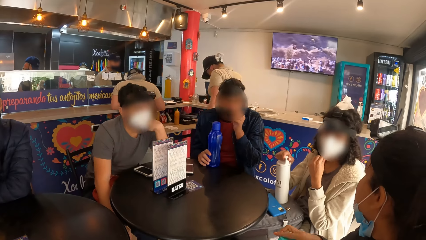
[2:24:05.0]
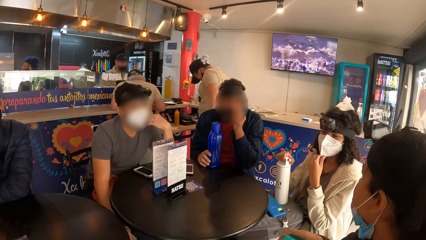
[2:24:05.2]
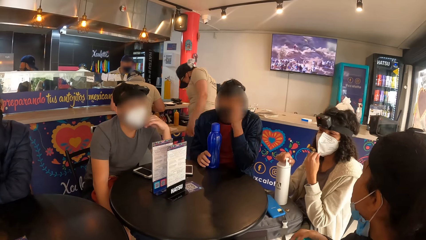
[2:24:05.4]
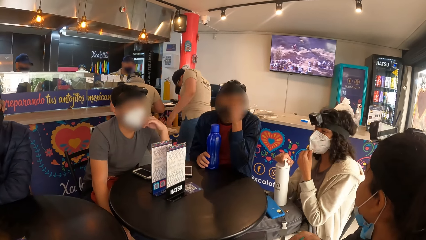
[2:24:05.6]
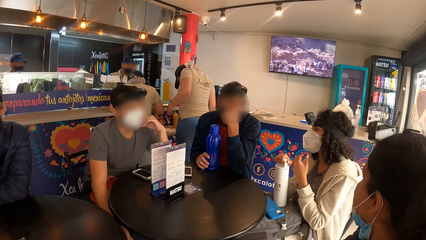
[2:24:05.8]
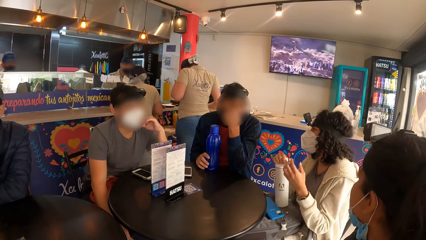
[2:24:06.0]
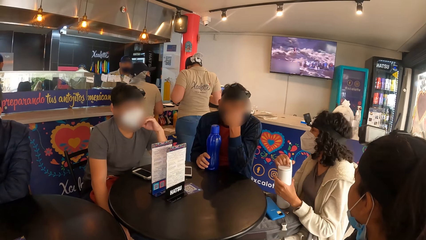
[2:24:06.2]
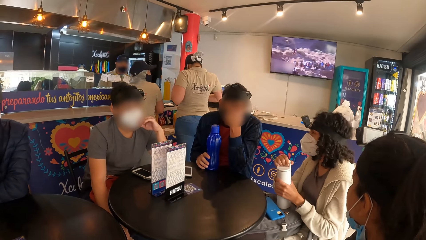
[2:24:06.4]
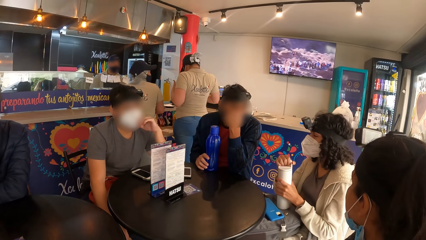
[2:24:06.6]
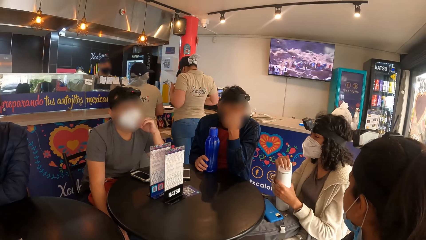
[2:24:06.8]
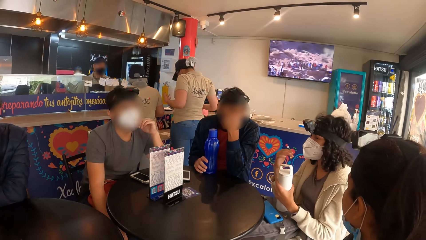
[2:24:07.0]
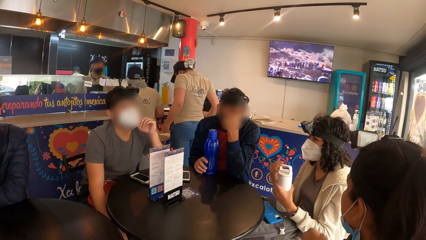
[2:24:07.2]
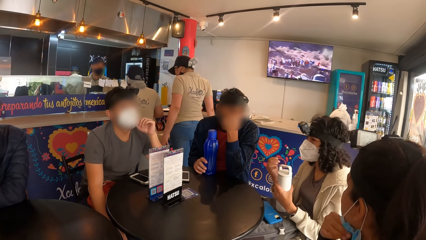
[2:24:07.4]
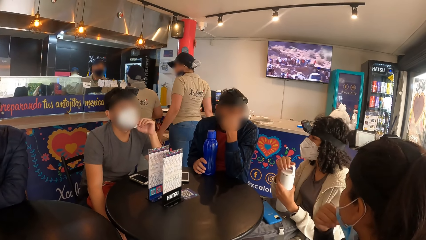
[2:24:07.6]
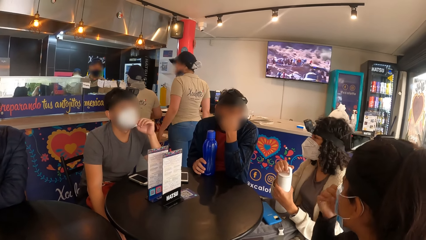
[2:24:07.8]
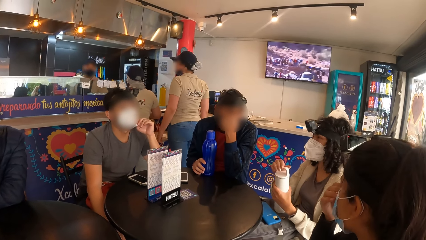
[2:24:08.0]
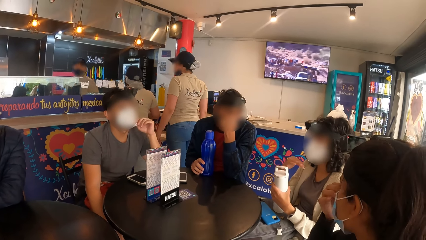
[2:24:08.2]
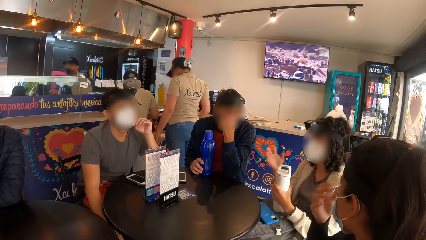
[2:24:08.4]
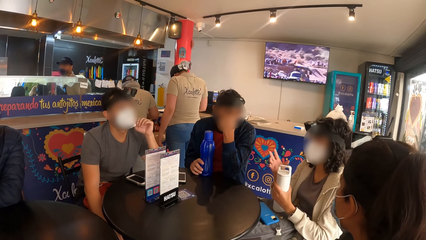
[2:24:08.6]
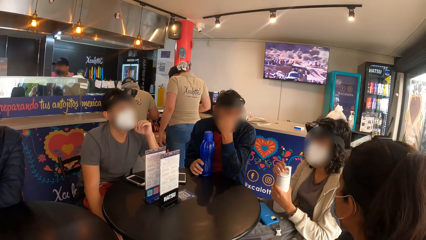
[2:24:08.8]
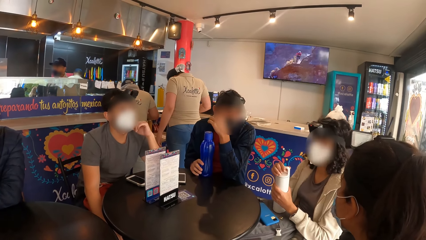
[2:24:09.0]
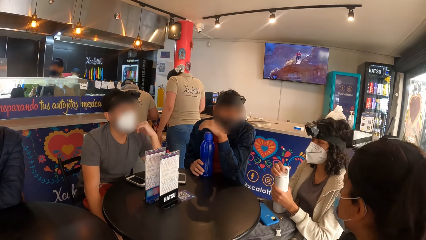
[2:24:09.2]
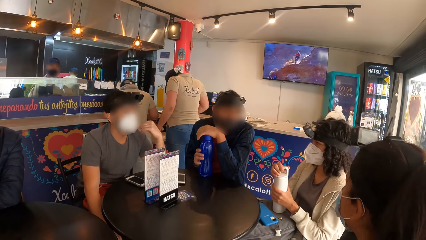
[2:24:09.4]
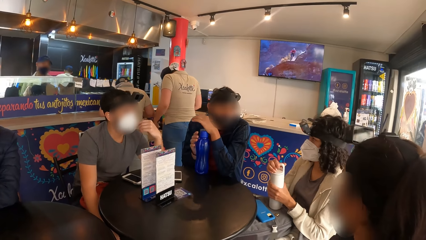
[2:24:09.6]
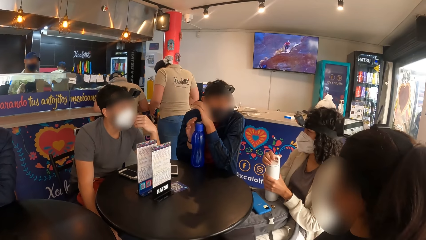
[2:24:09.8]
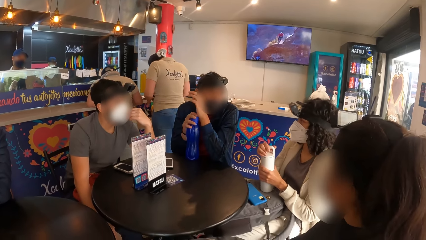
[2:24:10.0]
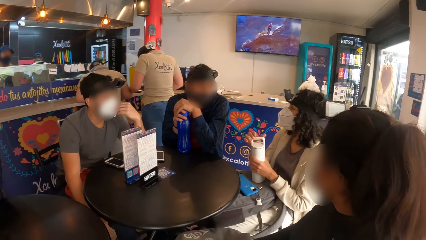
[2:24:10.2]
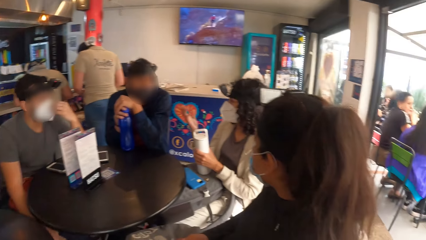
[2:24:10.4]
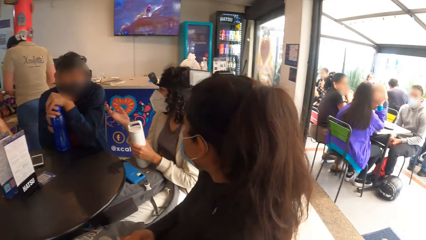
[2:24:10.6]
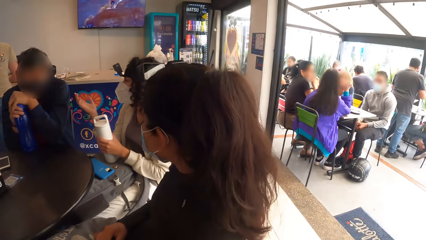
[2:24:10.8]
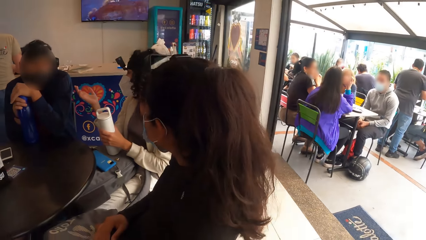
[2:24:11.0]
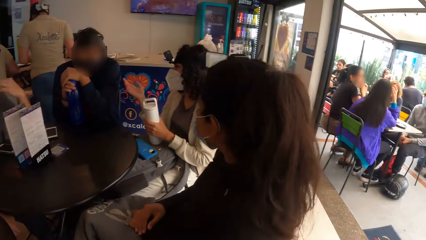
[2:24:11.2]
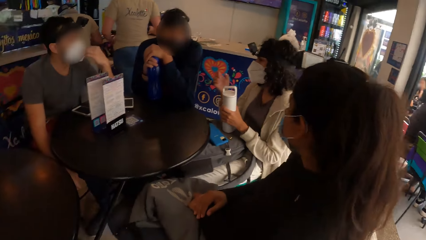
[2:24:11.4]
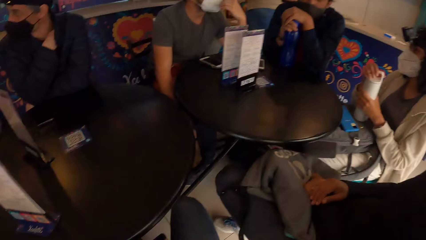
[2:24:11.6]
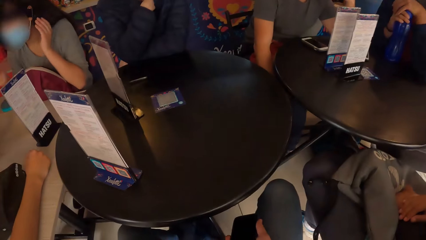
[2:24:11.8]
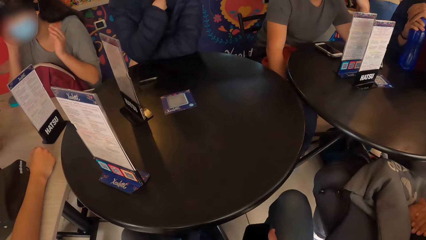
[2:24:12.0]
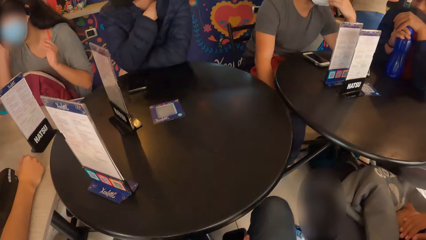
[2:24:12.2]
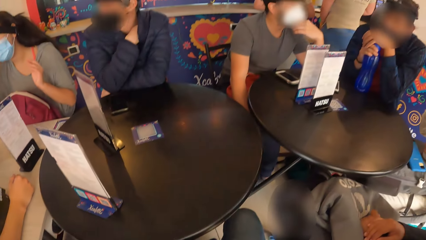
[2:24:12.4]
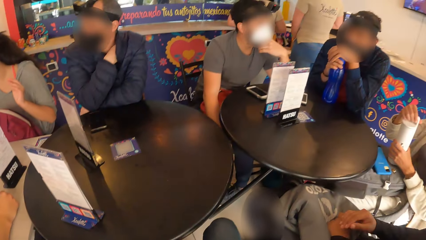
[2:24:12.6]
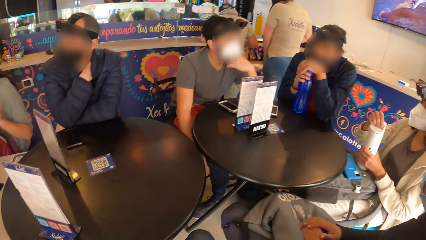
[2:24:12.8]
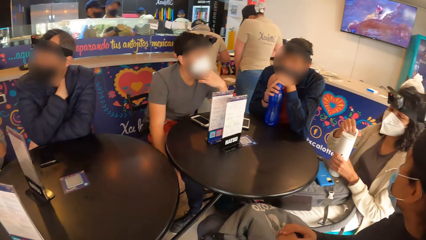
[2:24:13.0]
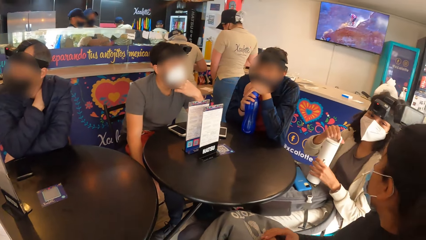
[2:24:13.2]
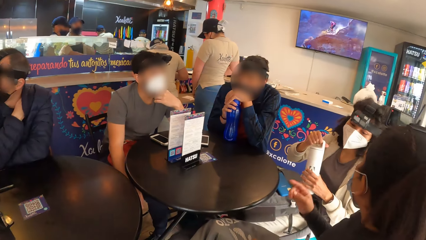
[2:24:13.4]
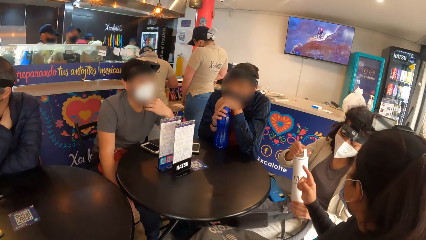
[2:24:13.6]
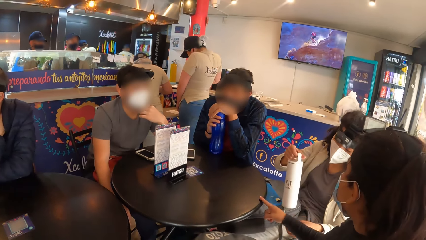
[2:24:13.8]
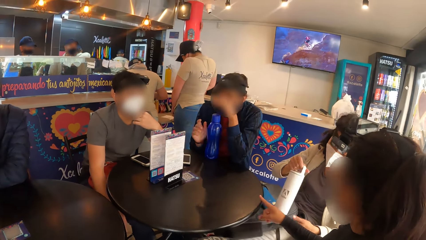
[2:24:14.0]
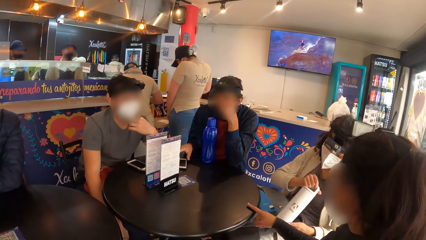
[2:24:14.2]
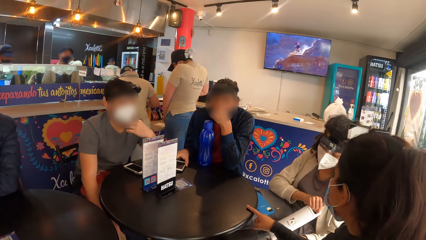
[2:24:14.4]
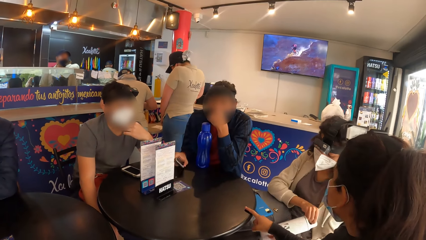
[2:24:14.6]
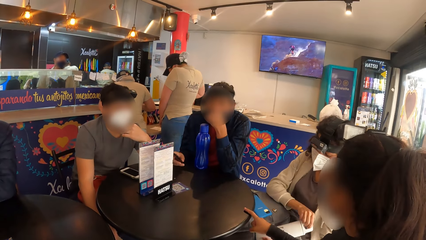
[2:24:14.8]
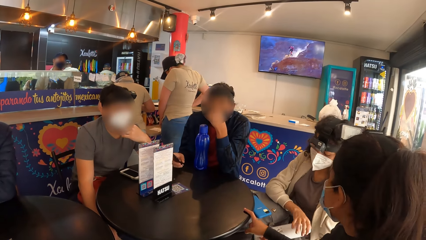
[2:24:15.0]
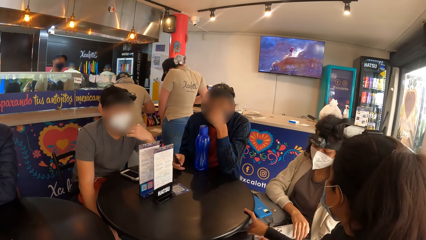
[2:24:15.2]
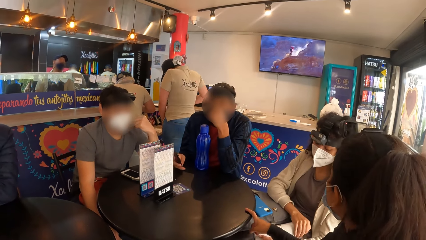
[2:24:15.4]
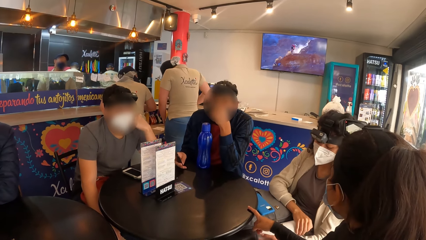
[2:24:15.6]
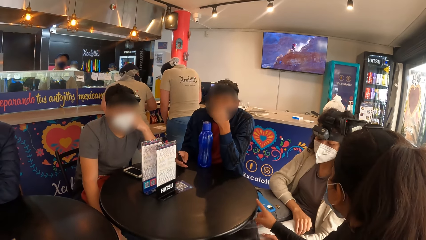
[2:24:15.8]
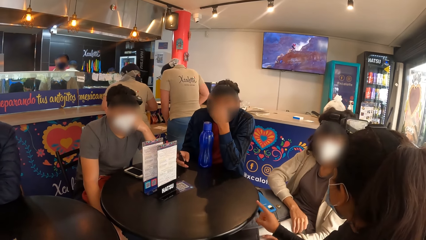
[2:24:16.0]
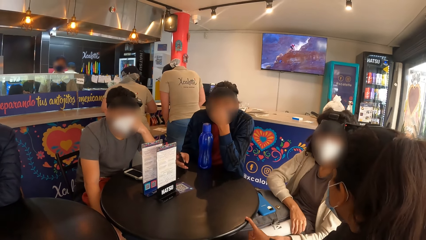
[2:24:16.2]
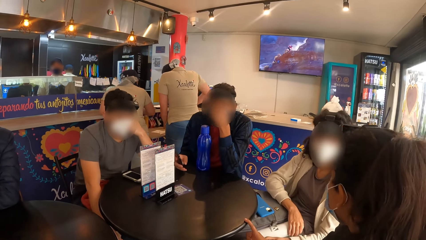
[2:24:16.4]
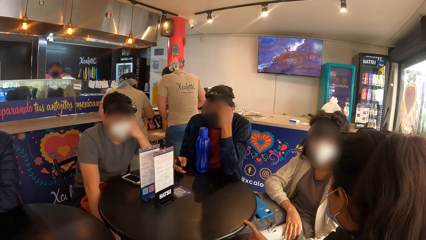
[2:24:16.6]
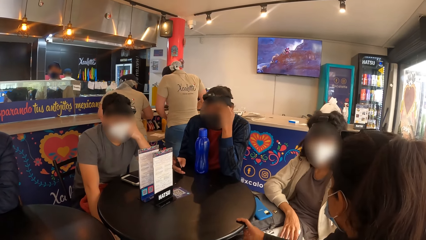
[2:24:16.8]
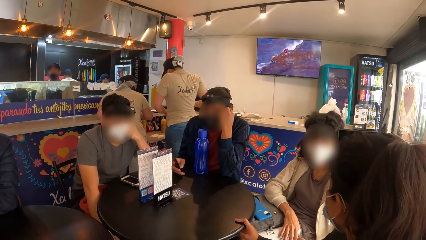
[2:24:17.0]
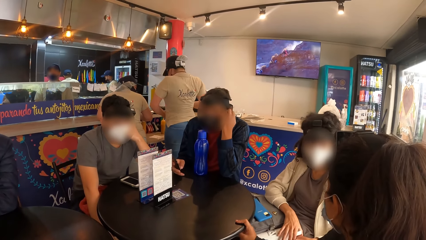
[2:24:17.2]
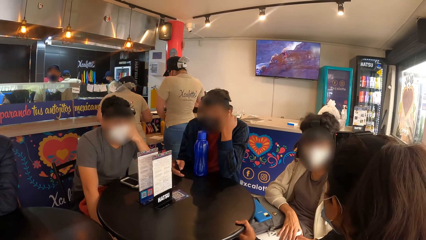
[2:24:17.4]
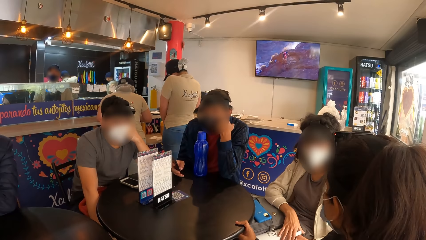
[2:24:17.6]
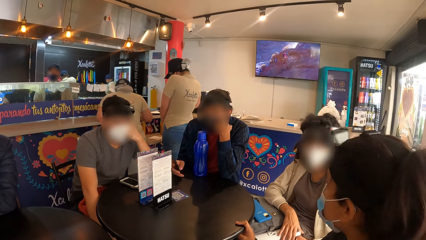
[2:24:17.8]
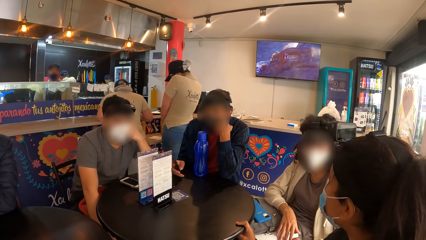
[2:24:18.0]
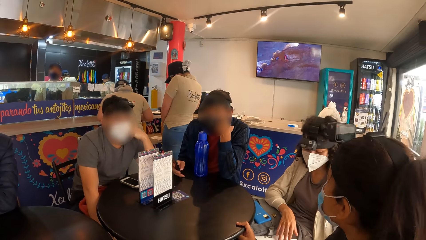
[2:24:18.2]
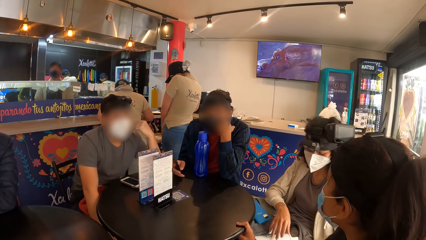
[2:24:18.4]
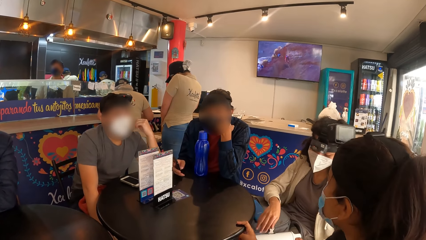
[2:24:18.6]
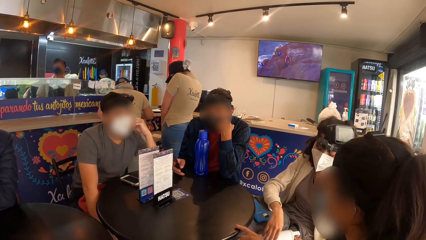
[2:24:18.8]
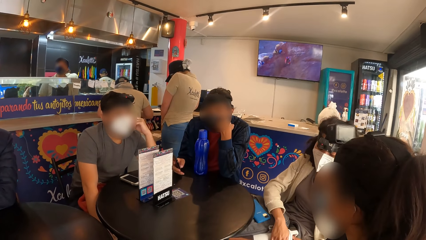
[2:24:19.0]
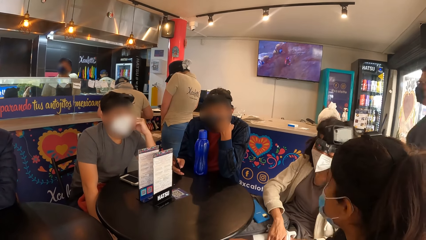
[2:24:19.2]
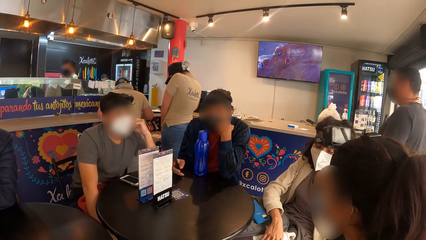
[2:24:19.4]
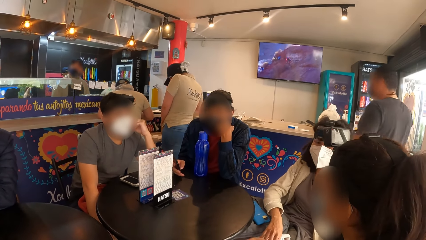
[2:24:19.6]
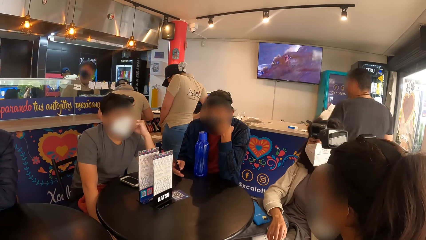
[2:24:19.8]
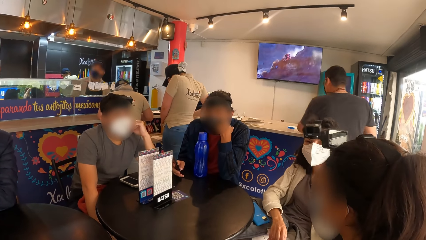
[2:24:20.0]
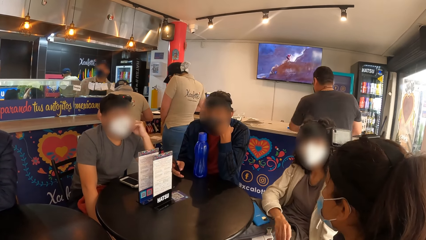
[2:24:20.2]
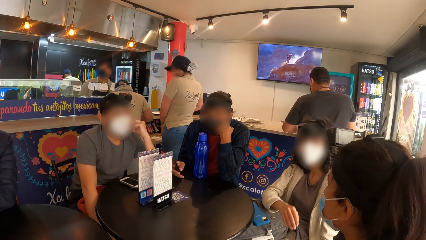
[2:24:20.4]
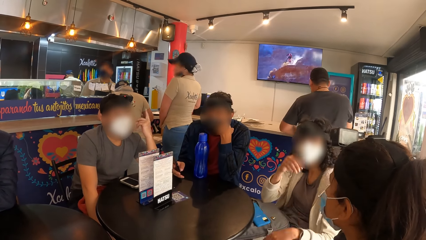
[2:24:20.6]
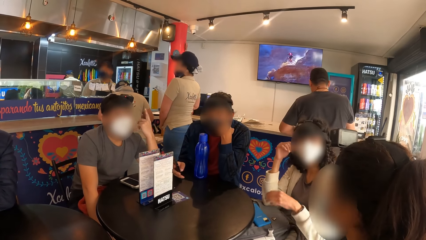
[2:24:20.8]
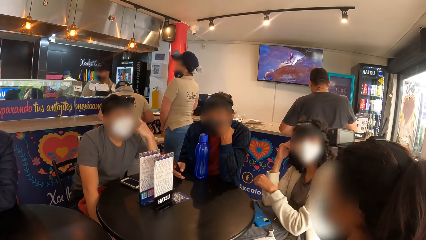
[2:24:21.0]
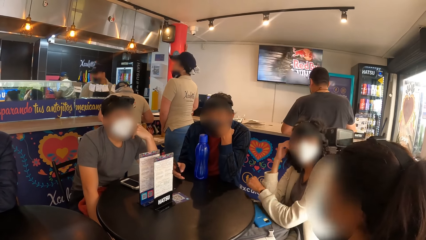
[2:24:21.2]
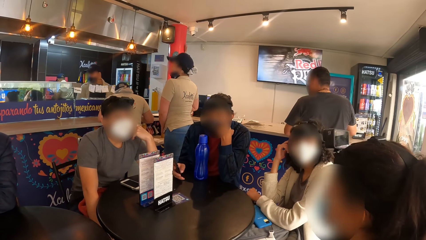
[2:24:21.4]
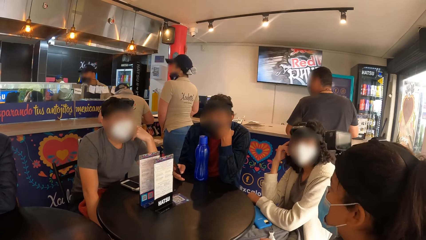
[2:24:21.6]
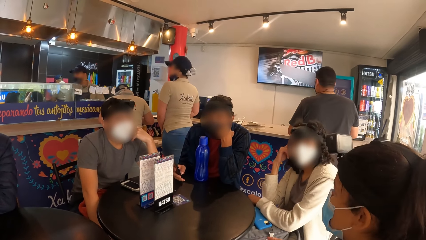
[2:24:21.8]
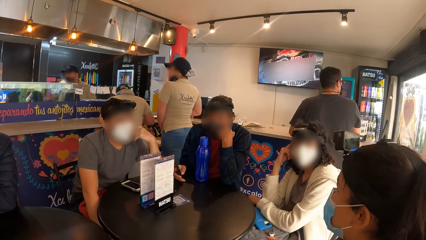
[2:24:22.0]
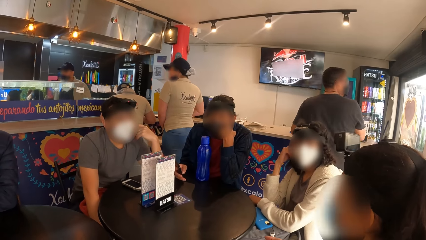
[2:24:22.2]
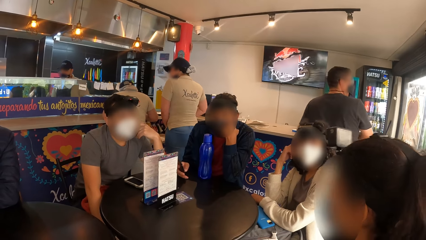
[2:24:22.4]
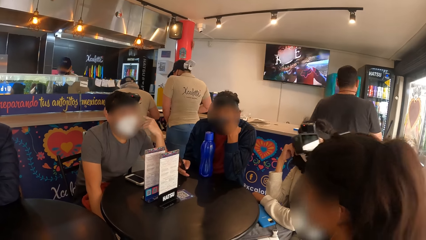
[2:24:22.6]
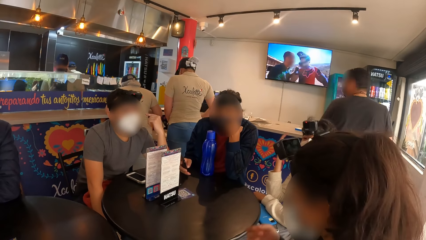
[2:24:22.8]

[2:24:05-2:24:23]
A man adjusts the facemask on his face with his left hand. A woman adjusts the facemask on her face with her right hand. Another man hits the water bottle with both hands. Another woman holds the water bottle on the table with her right hand and takes the water bottle from the table with both hands. The first woman hits the table with her right hand. The second man adjusts the facemask on his face with his left hand. A third man operates the phone with his right hand.
